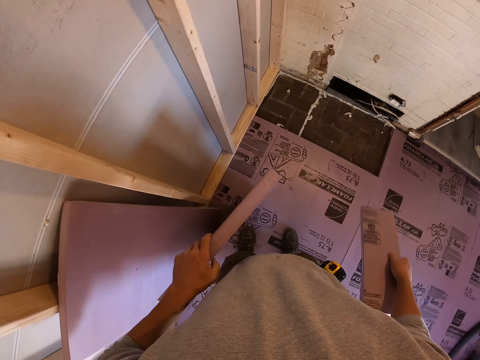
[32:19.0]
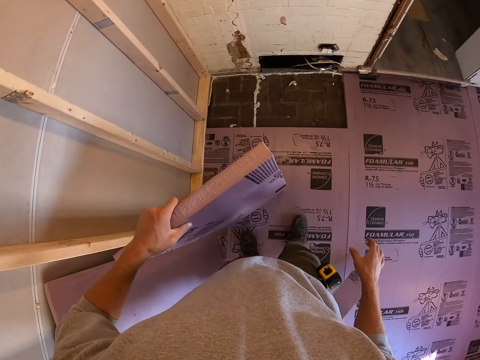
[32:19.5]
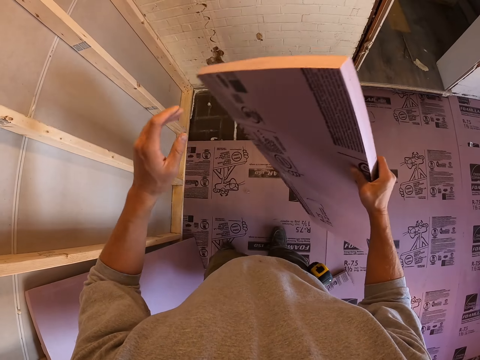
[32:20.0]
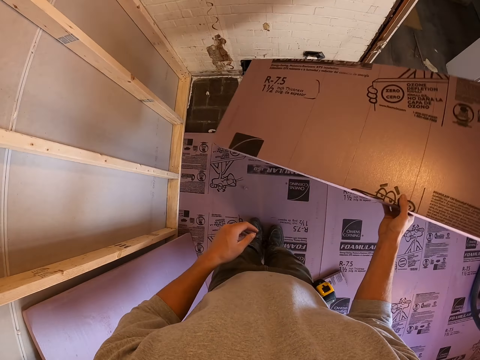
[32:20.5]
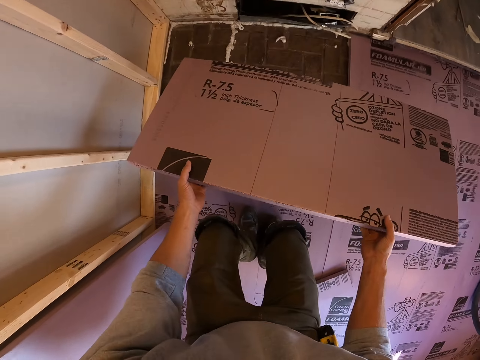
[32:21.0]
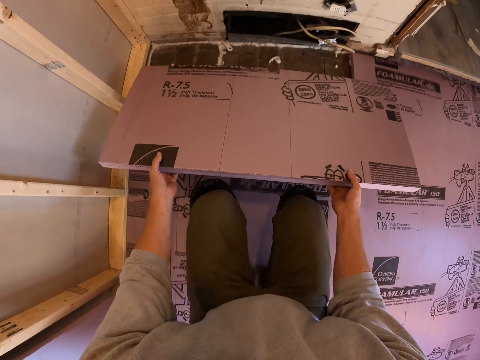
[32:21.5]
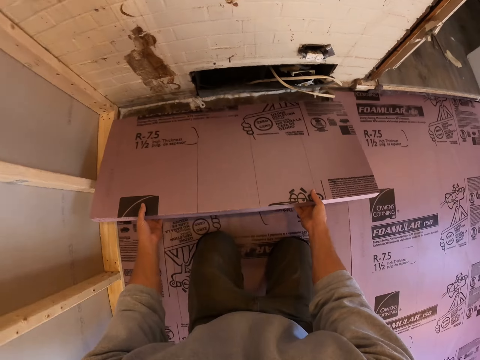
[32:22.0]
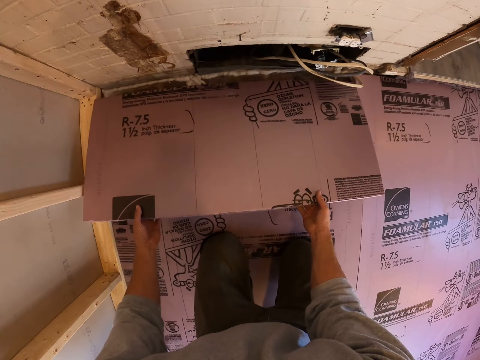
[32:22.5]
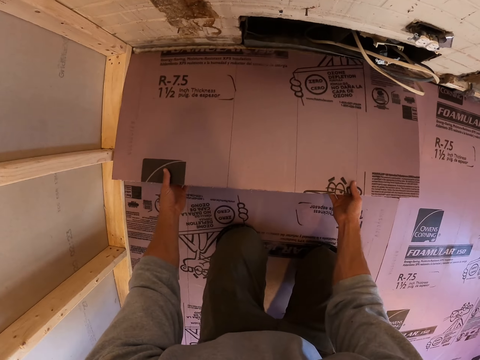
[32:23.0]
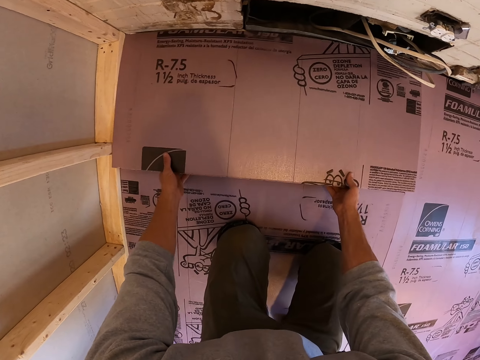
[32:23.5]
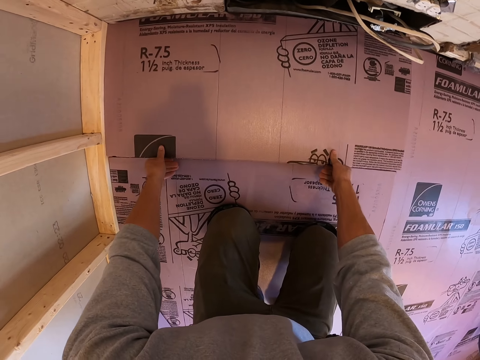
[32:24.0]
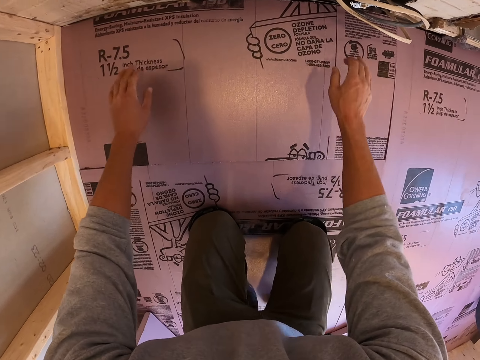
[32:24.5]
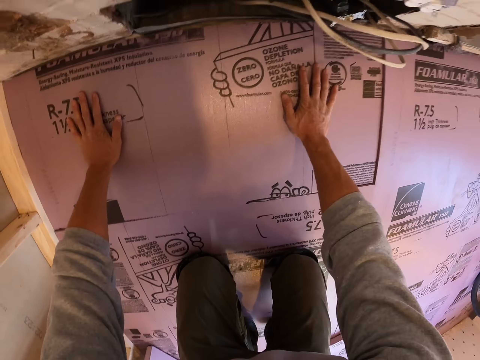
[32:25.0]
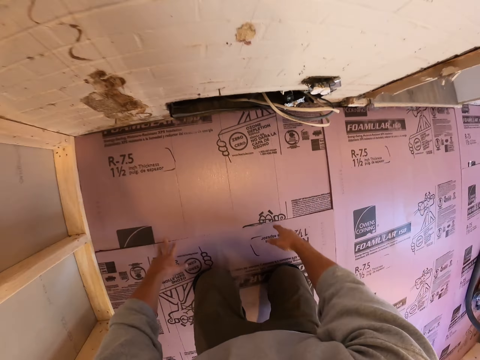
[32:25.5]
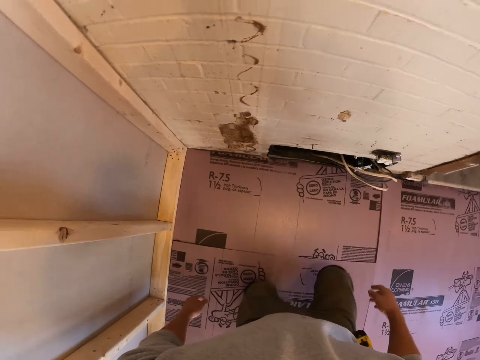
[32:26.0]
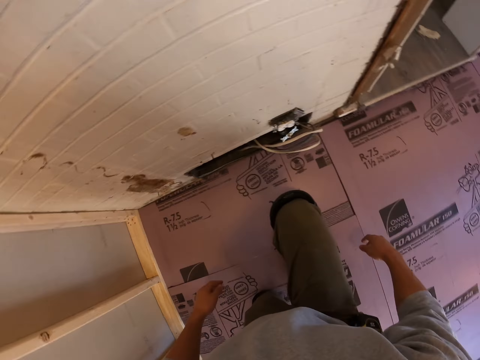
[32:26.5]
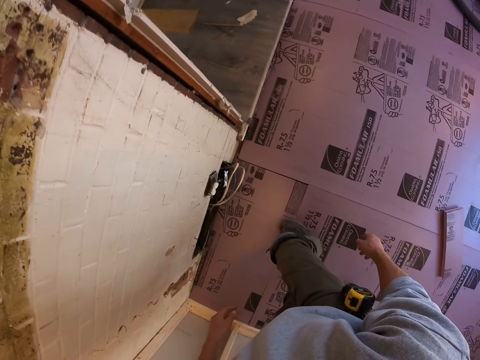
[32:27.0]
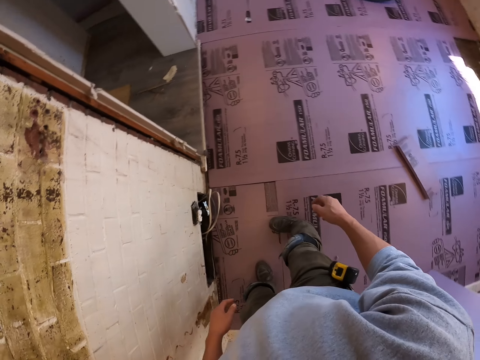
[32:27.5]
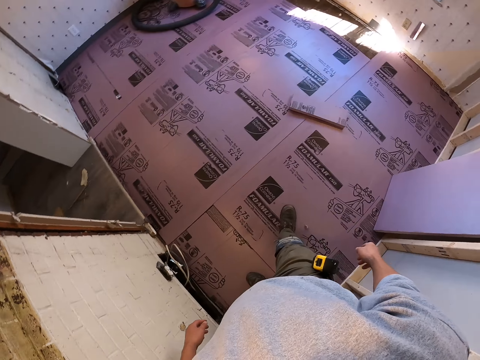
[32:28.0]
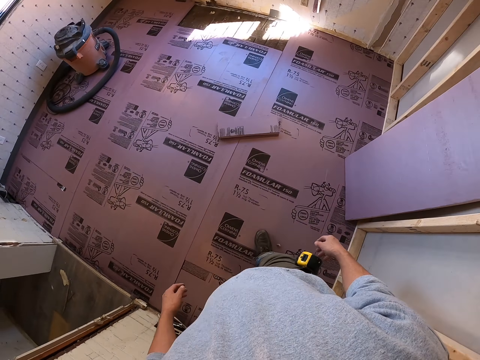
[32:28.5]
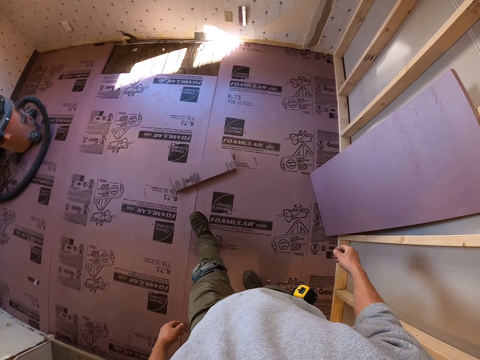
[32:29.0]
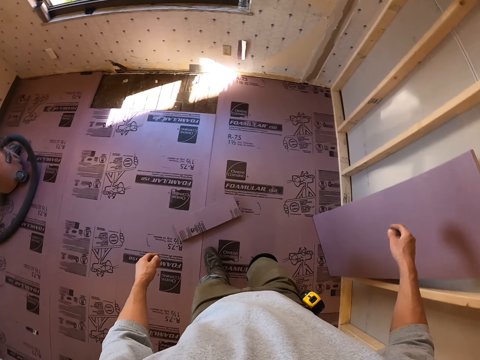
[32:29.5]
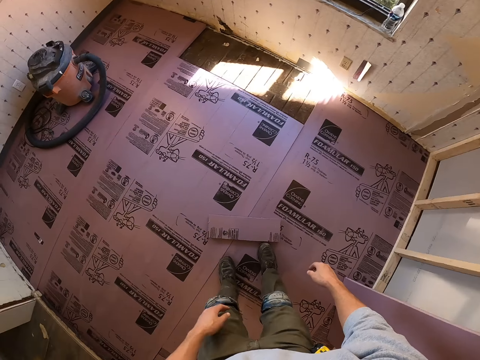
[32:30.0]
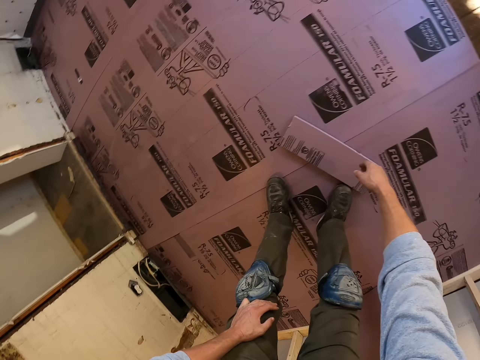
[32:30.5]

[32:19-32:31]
The camera wearer holds the piece of wood. They put the small board down. They throw the piece of wood on the floor. They put the board on the floor. They hold the piece of wood. They squat on the floor. They fix the piece of wood on the floor. They press the piece of wood on the floor with the hands. They stand on the floor. They walk on the room.

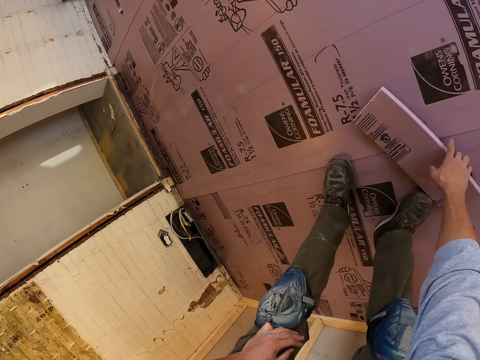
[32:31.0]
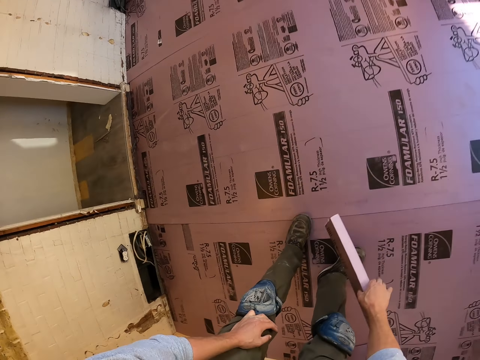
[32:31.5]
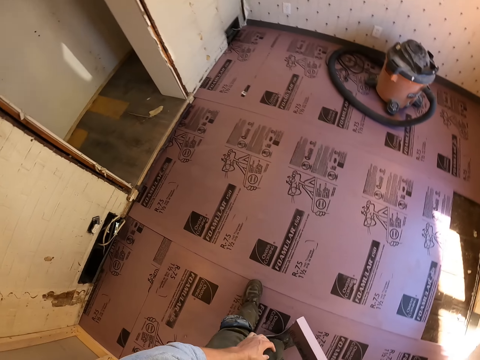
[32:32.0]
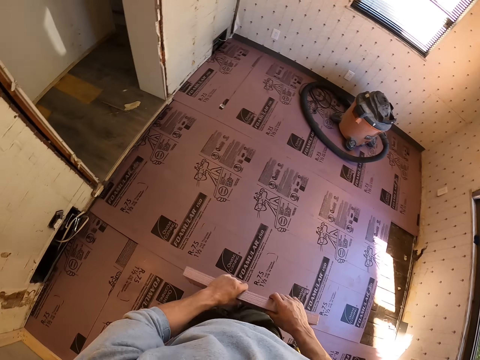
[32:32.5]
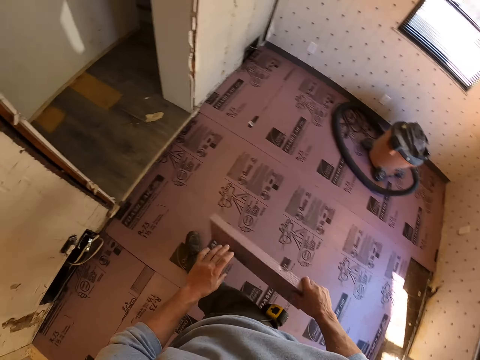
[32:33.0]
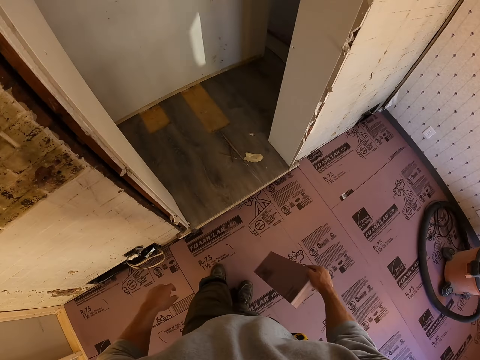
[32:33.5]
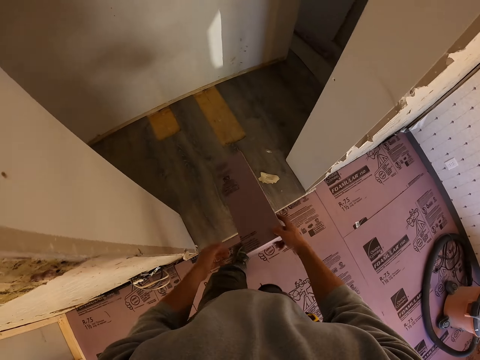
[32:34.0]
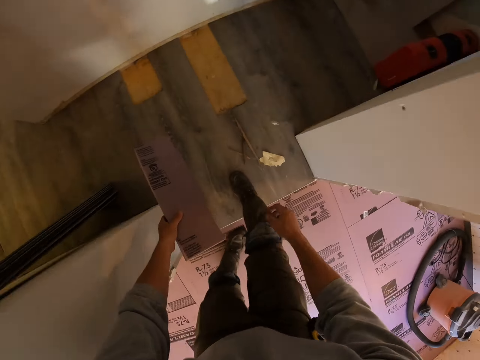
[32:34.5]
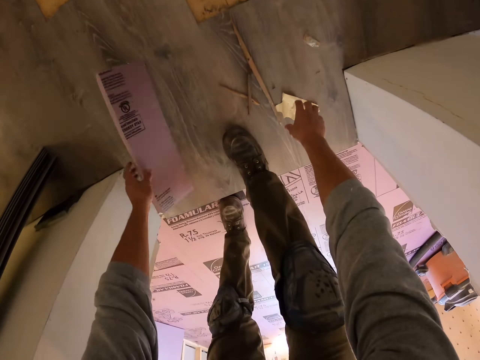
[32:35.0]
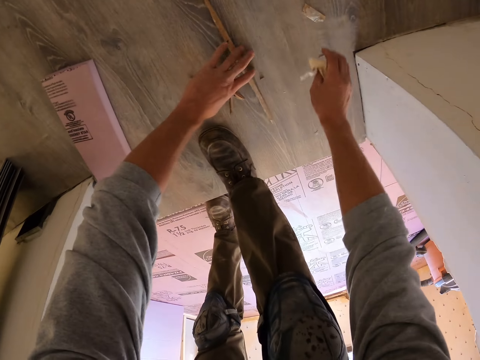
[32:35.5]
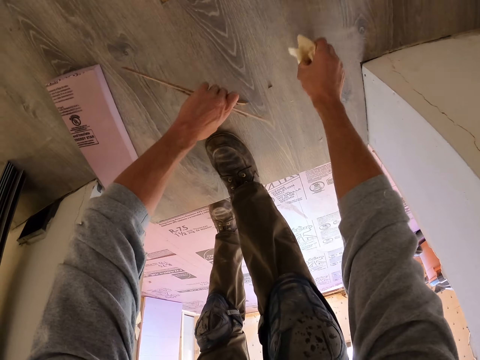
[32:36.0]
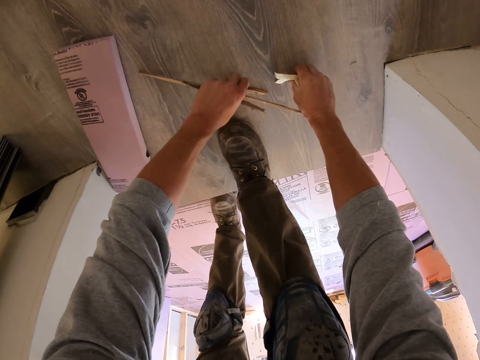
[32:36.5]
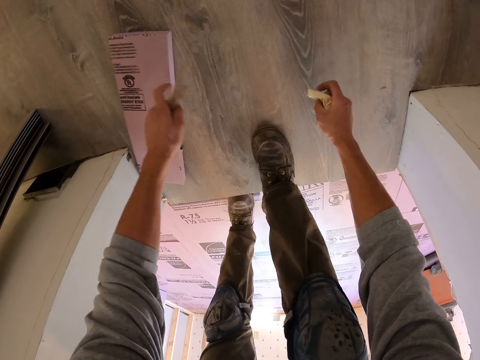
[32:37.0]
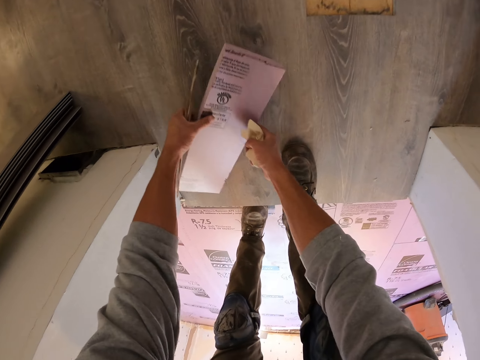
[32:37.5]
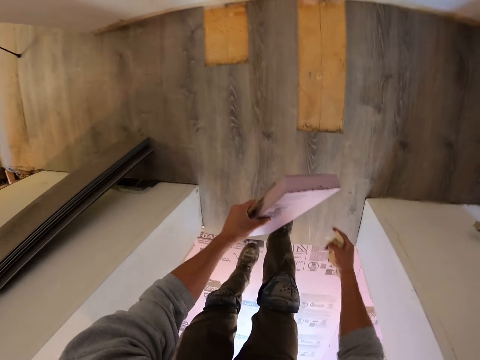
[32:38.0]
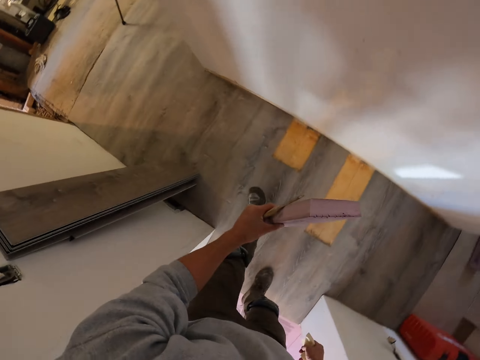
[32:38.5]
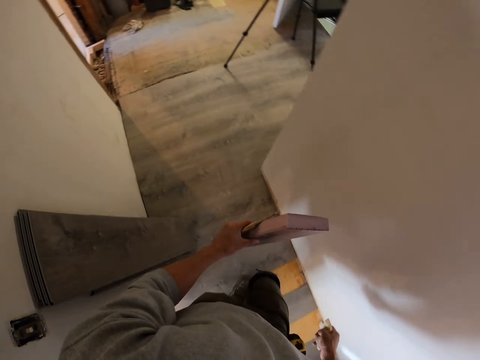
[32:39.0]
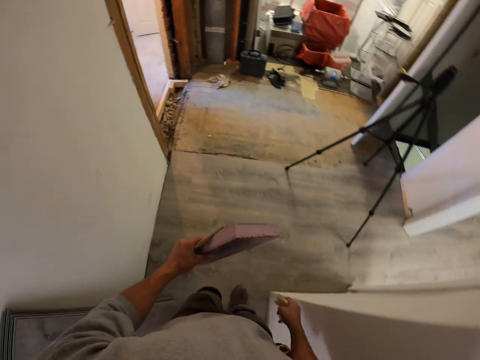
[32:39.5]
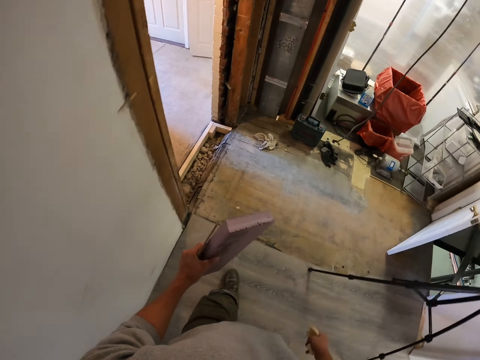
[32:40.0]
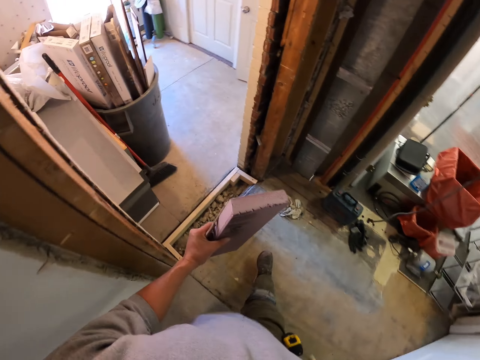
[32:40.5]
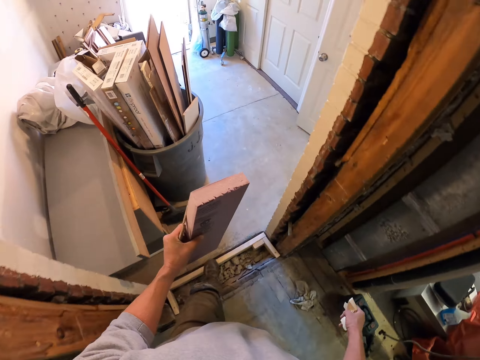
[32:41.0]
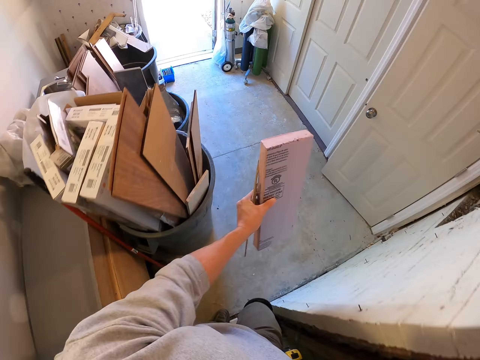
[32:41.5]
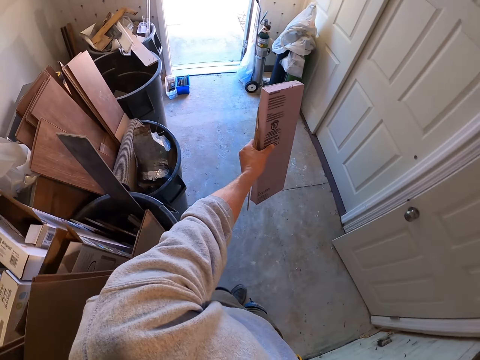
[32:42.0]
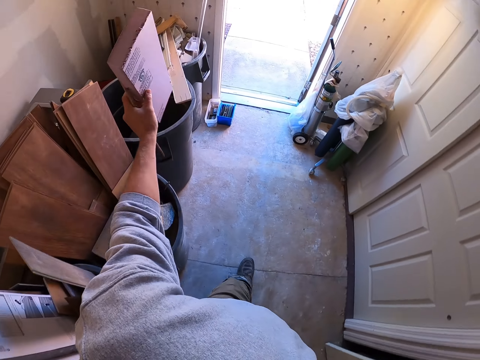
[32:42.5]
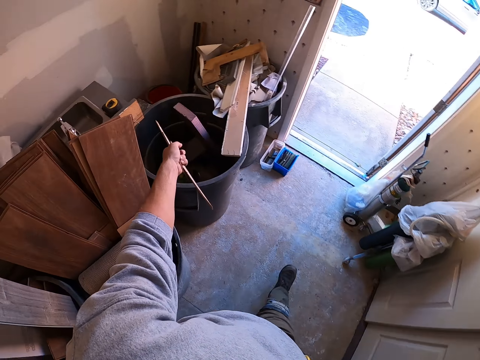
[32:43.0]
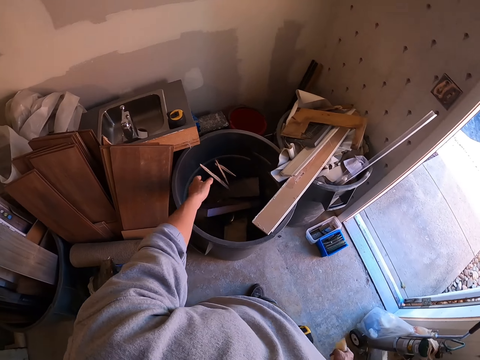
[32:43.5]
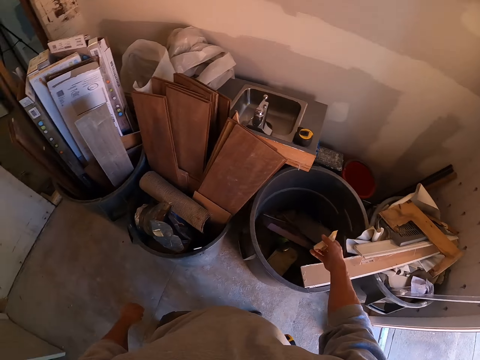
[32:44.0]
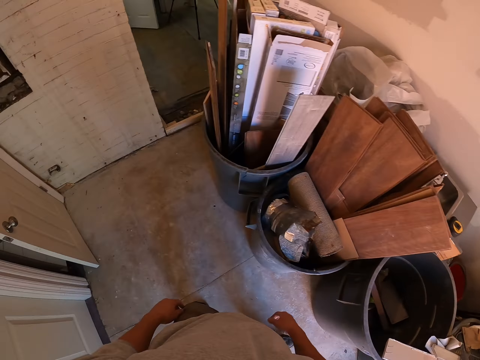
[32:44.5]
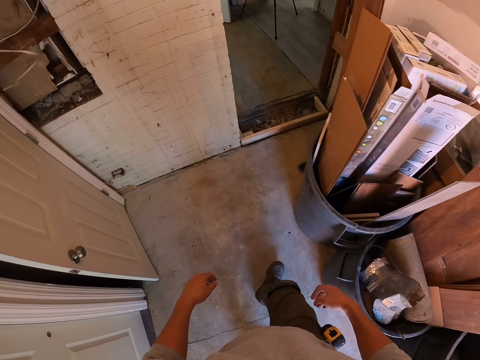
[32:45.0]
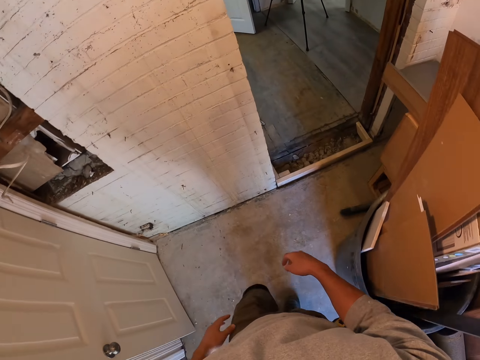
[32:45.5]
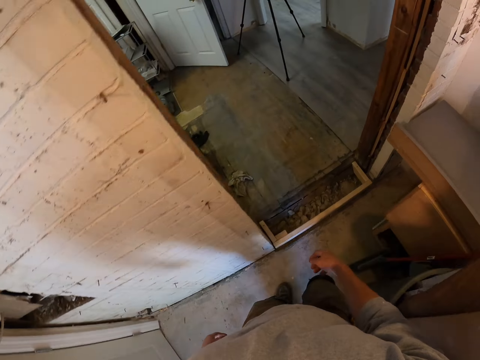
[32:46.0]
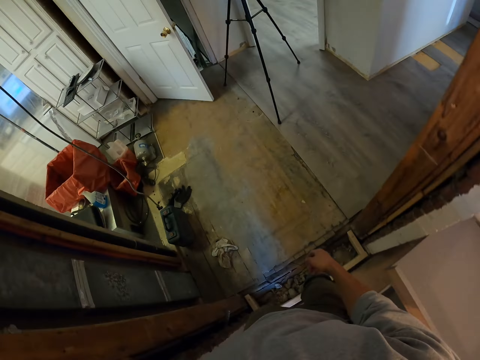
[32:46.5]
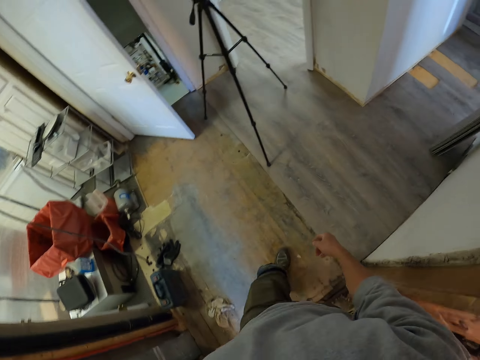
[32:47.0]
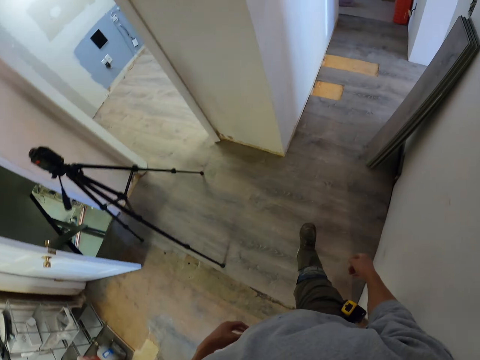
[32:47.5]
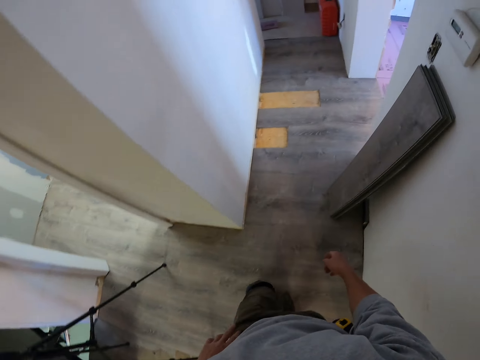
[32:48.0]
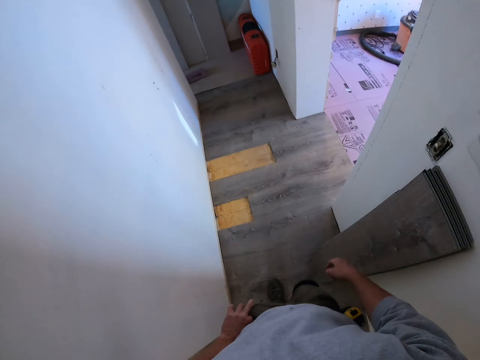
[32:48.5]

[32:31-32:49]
The camera wearer picks up the cut piece of wood. They hold the piece of wood. They hold the piece of wood with the hands. They hold the piece of wood with the right hand. They hold the piece of wood with the left hand. They put the piece of wood on the floor. They pick up the dust or dirt on the floor. They pick up the piece of wood. They hold the piece of wood. They walk on the room. They put the piece of wood in the dustbin. They throw the dirt into the bin. They put the paper in the dustbin. They walk on the room.
